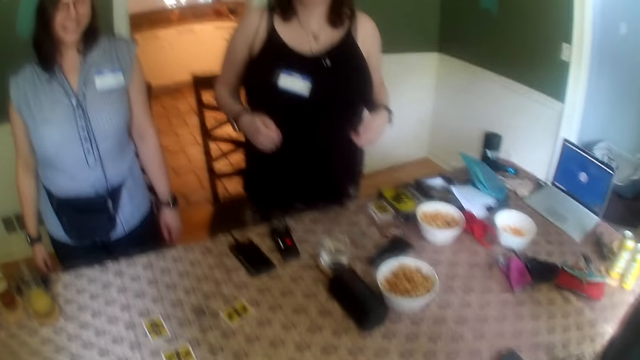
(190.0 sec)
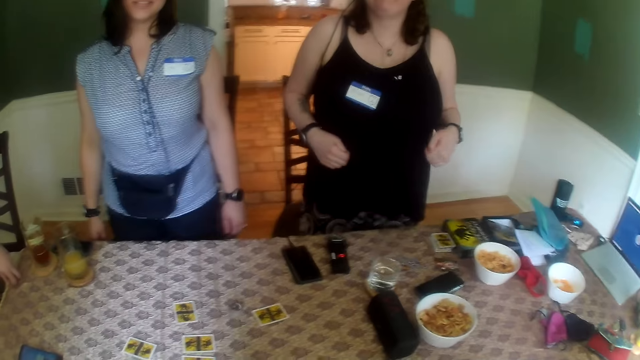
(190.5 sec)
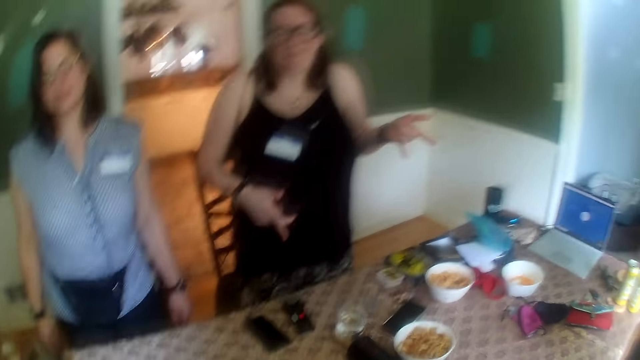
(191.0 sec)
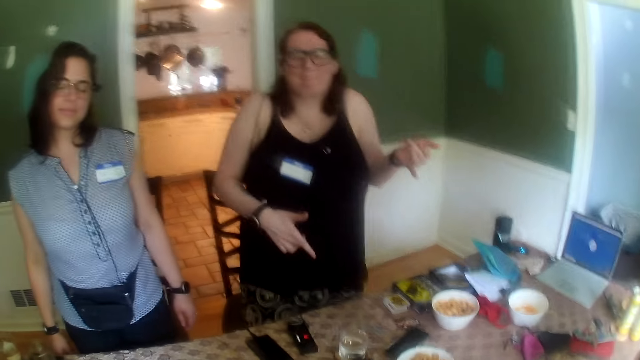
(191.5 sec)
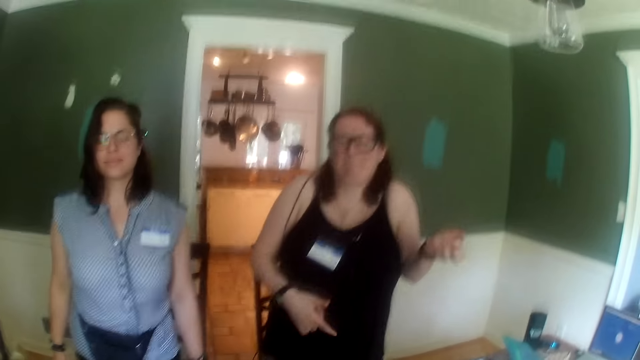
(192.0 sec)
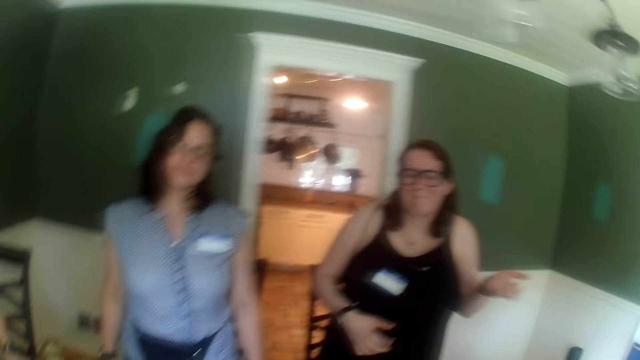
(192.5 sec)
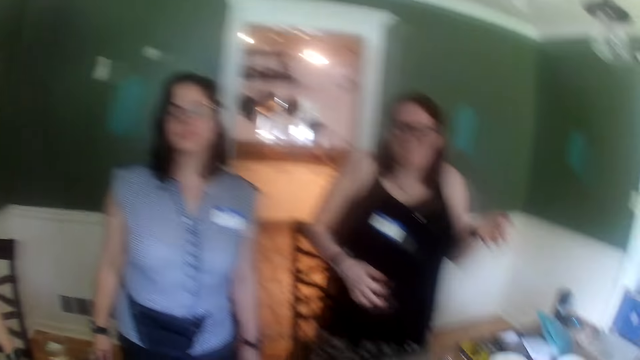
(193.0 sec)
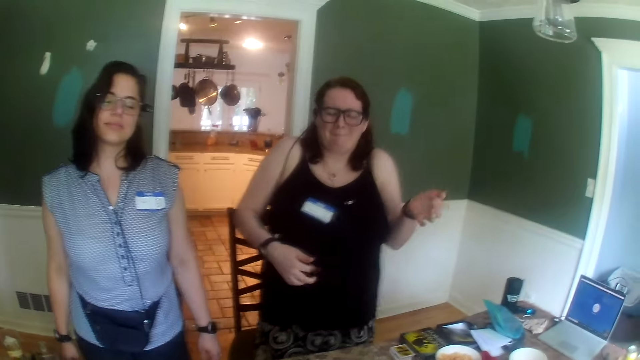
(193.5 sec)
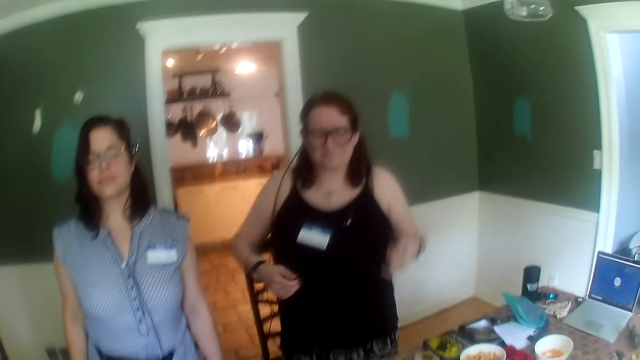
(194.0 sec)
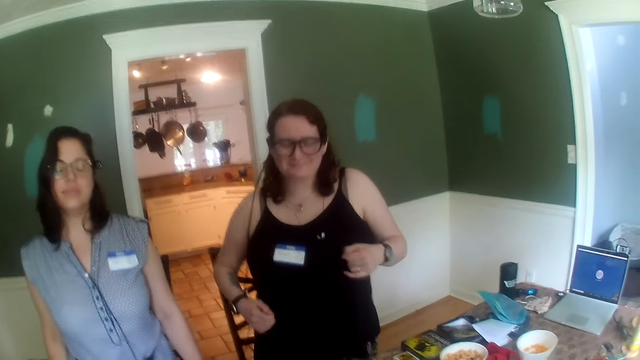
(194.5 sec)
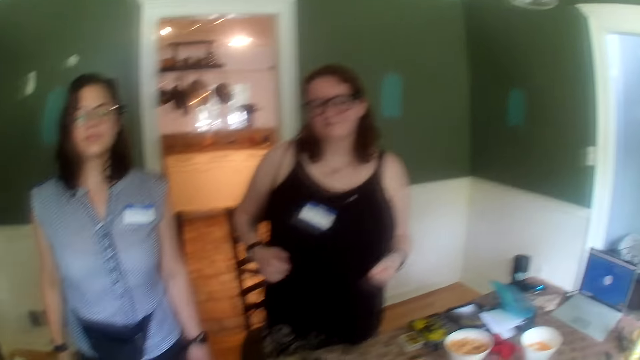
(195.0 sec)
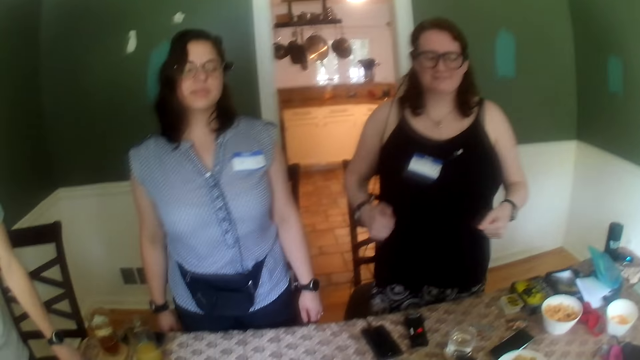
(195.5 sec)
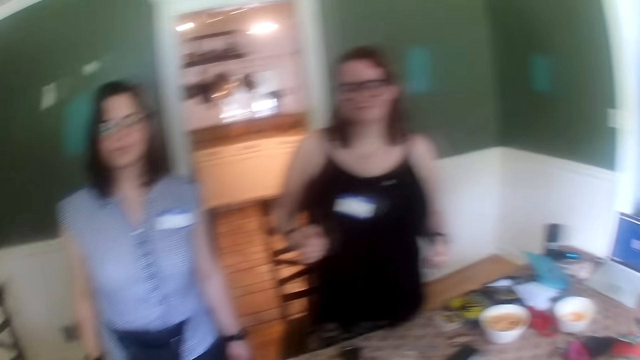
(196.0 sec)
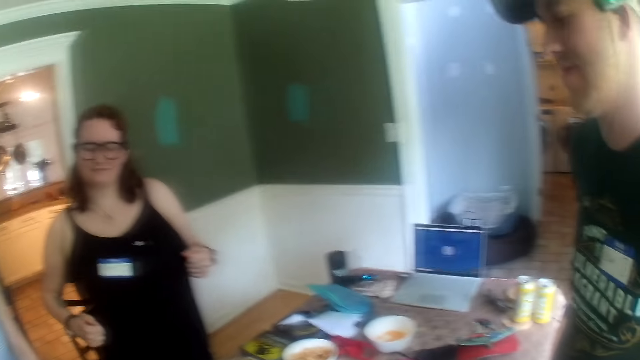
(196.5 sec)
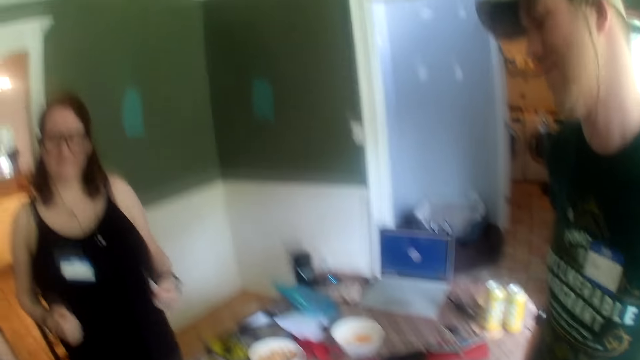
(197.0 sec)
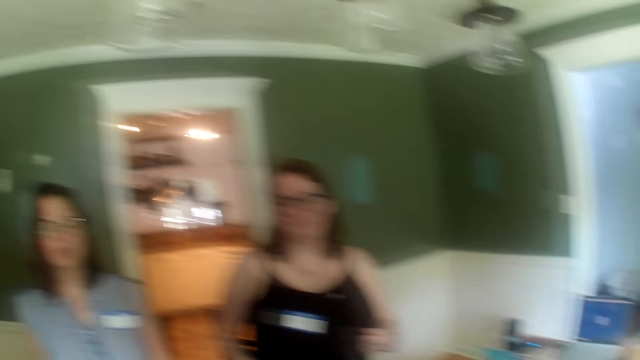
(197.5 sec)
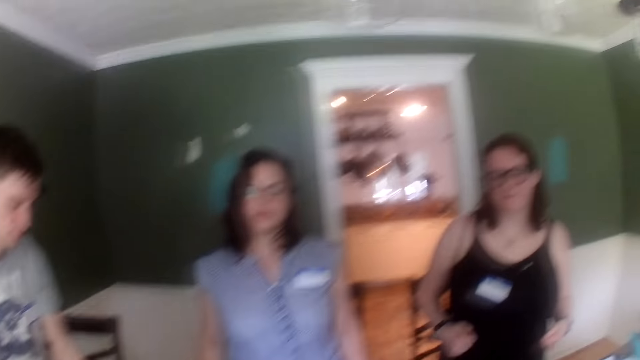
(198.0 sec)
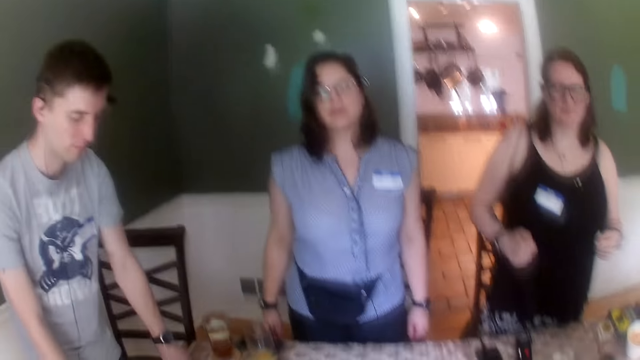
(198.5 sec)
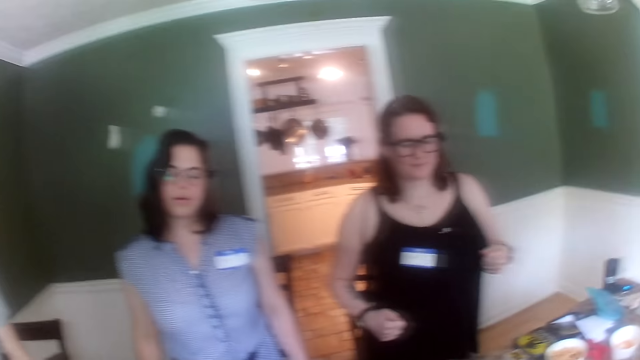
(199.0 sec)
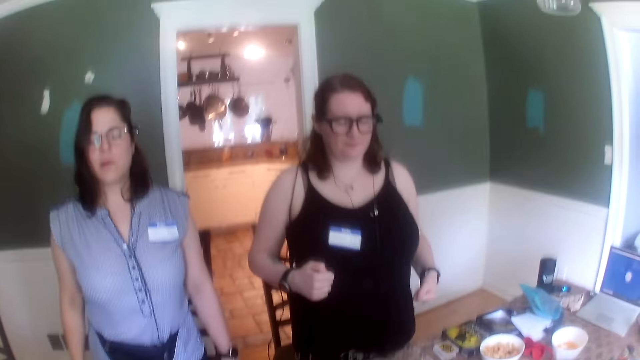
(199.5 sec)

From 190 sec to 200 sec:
A person dances.

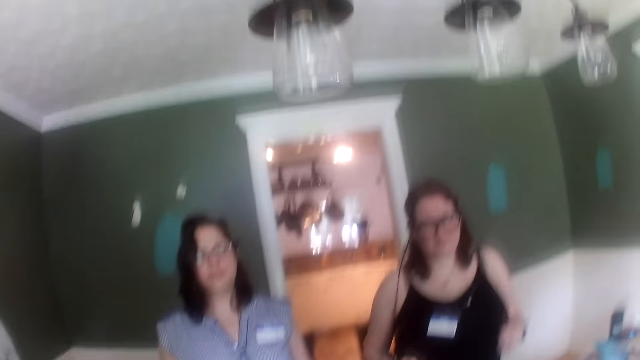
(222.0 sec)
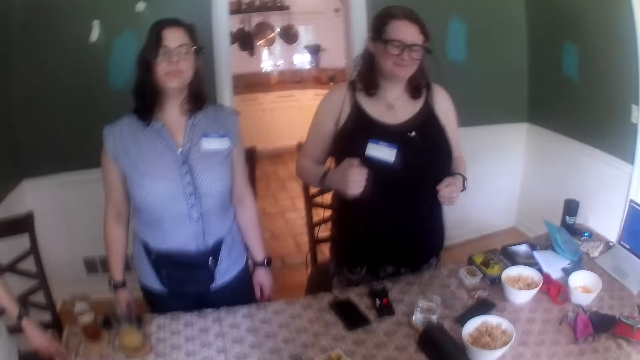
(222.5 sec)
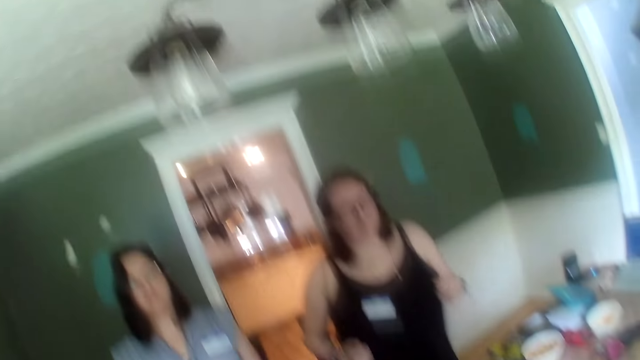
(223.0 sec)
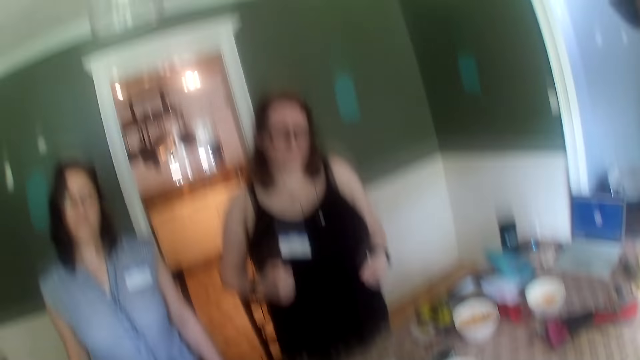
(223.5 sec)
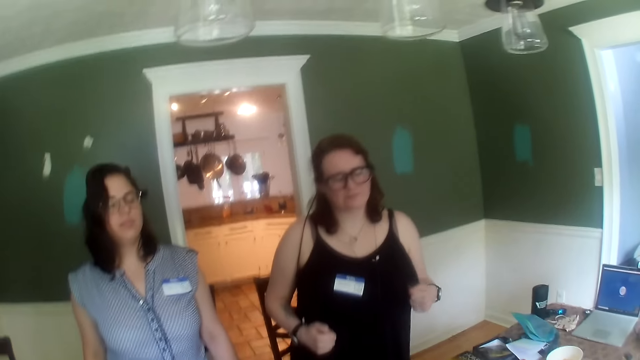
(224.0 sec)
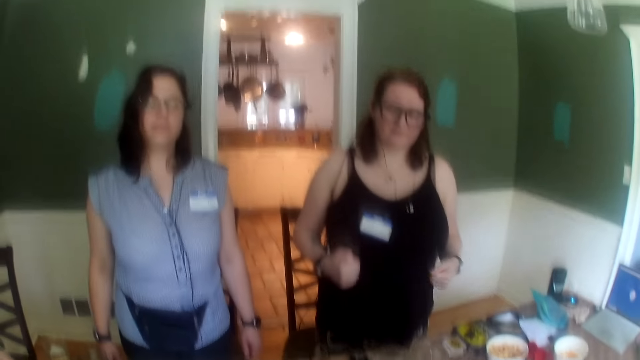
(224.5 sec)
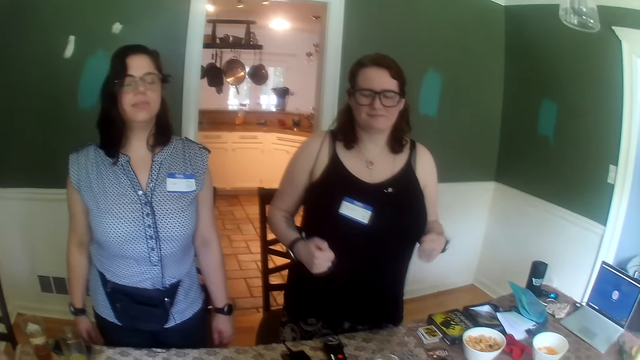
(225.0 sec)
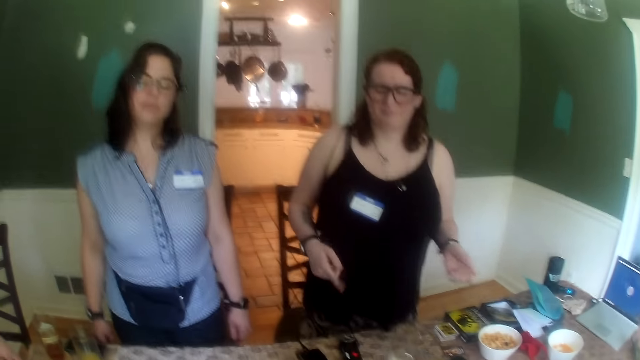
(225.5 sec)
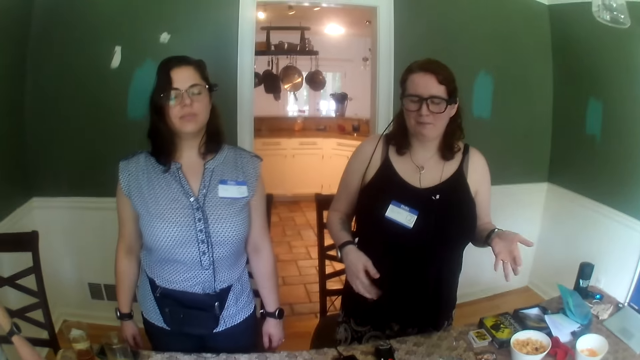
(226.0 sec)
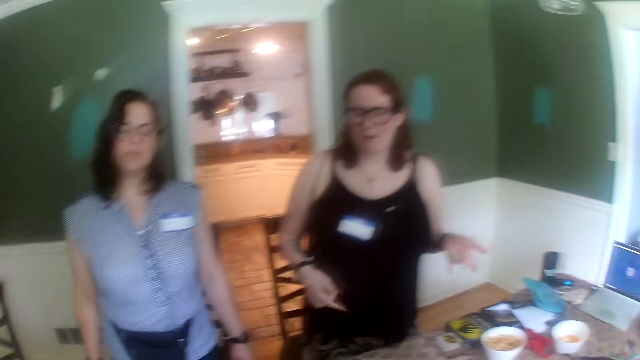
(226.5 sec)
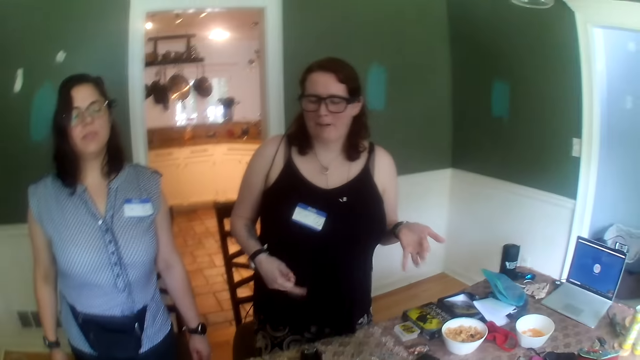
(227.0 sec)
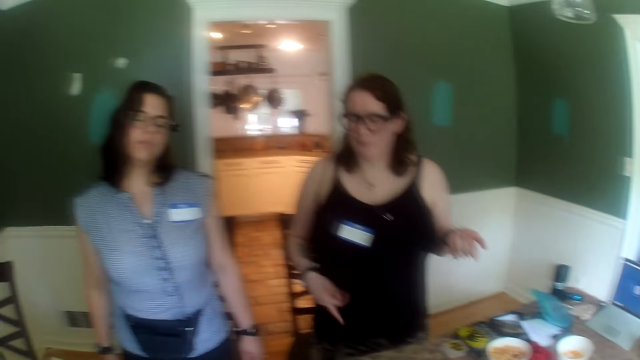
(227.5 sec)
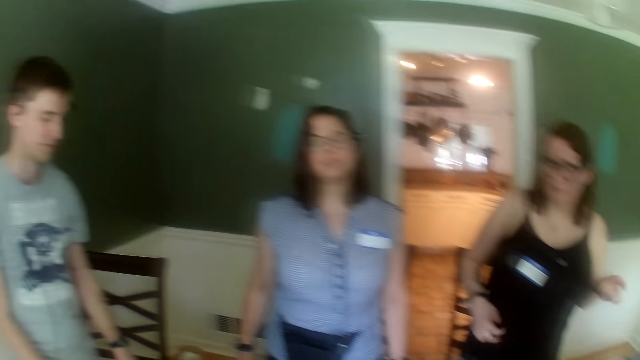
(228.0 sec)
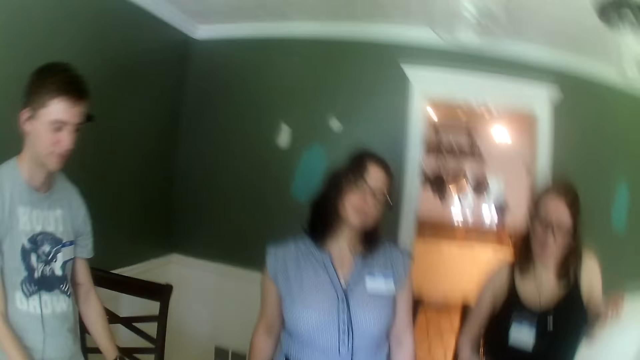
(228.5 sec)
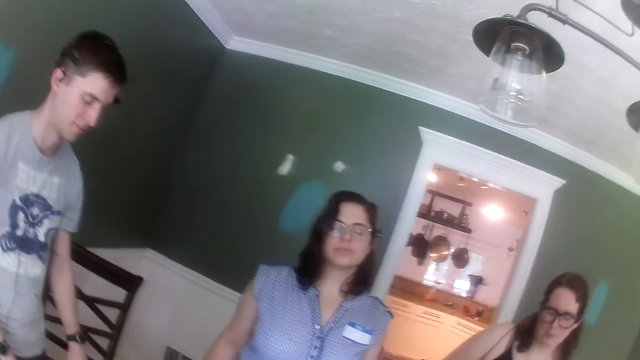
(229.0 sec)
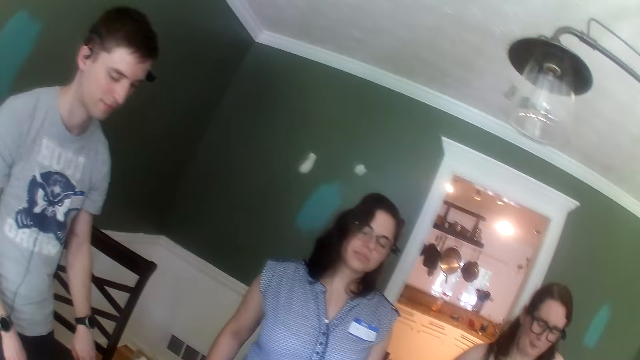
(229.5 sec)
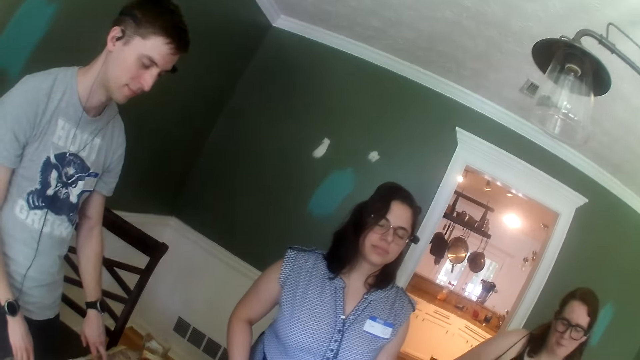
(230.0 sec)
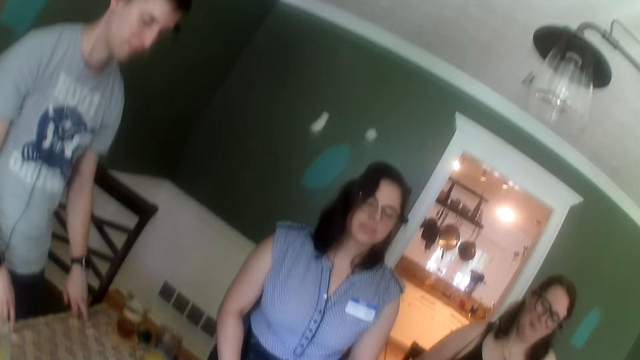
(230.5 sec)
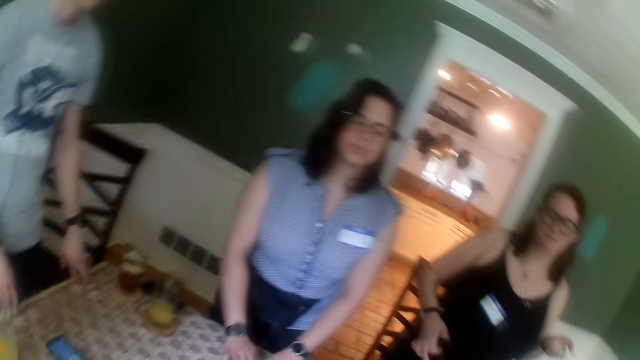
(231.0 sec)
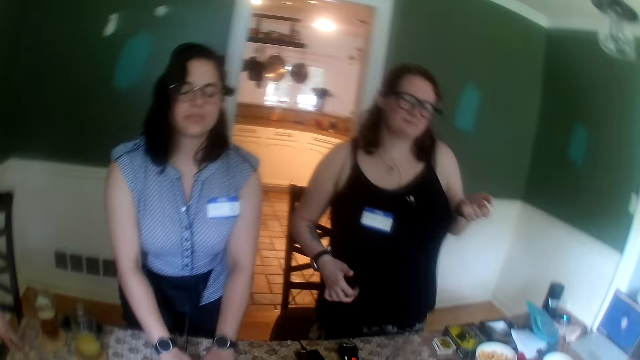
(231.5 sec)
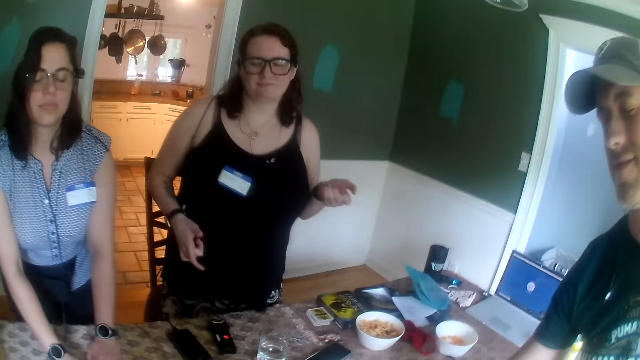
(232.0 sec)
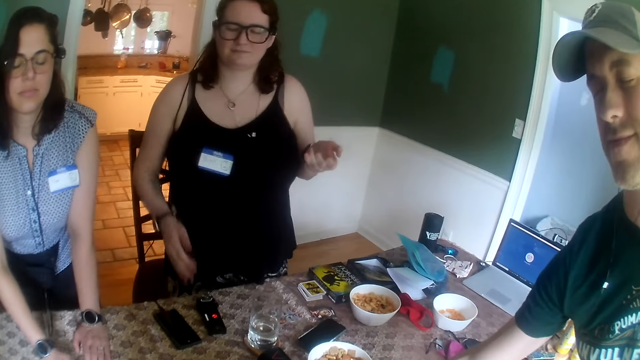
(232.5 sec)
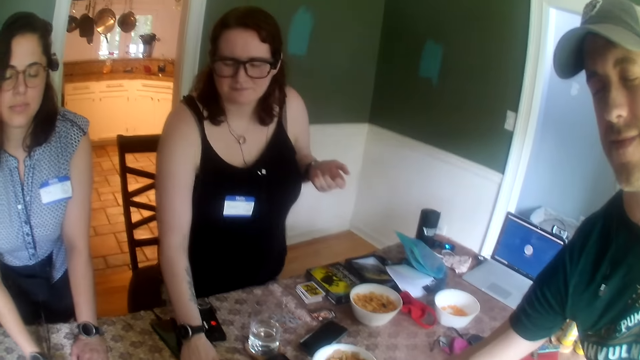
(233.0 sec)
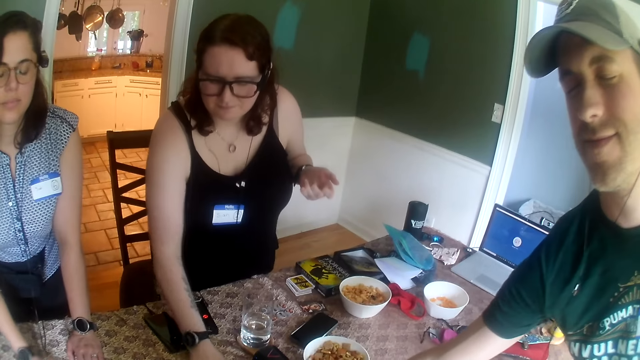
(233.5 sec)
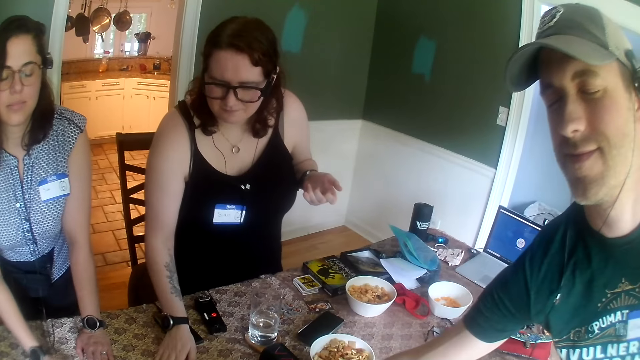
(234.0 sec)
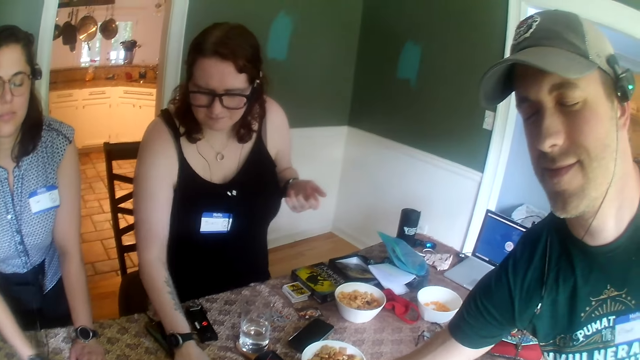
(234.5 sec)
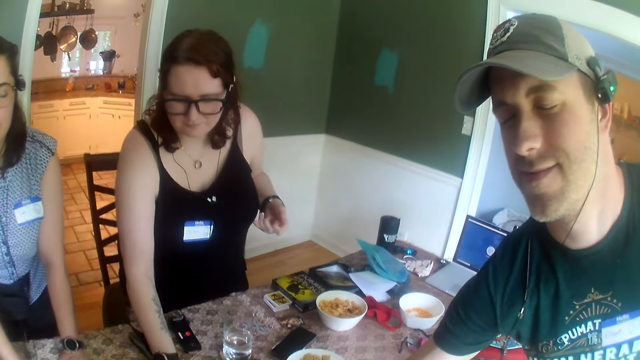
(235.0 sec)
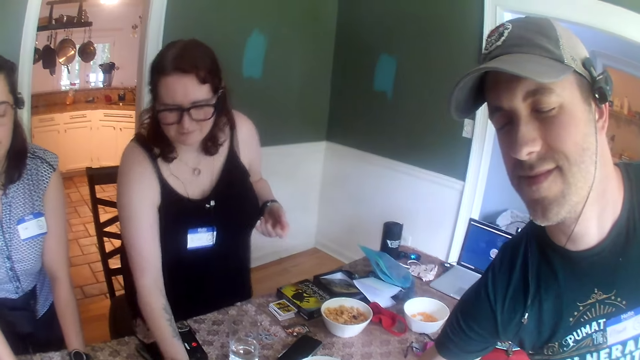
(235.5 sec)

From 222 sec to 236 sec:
The camera wearer nods their head. A man touches the table with his hands. A woman touches some cards on the table with her right hand. Another man touches some cards on the table with his left hand. Another woman touches some cards on the table with her right hand.
